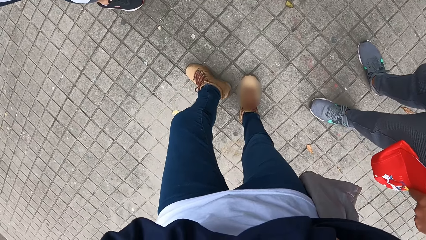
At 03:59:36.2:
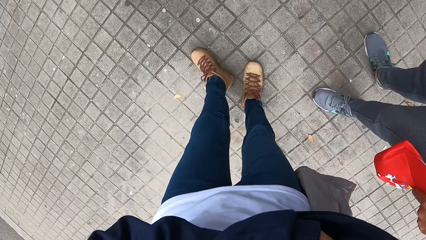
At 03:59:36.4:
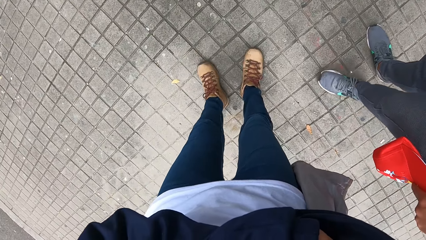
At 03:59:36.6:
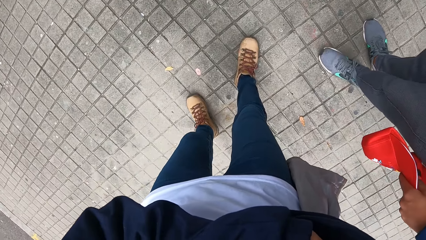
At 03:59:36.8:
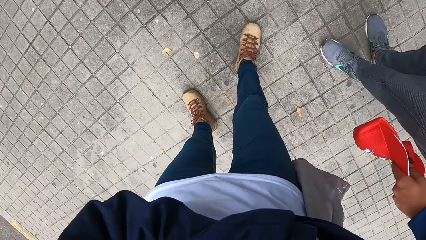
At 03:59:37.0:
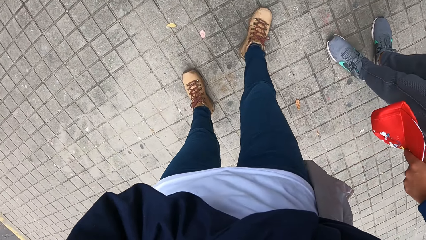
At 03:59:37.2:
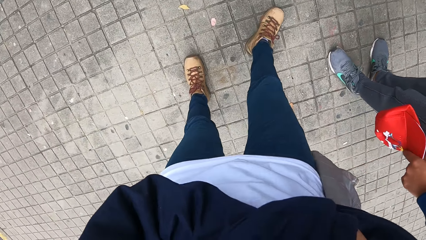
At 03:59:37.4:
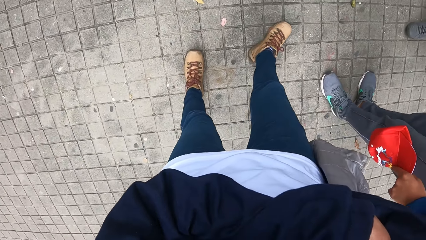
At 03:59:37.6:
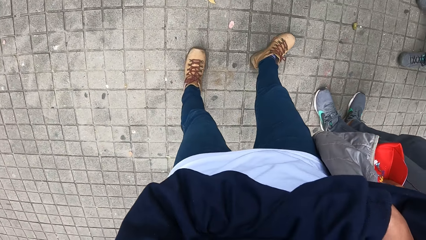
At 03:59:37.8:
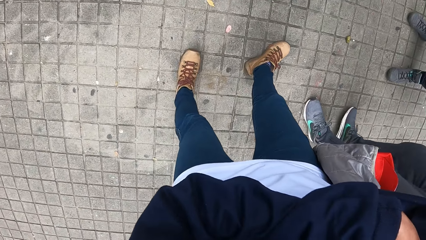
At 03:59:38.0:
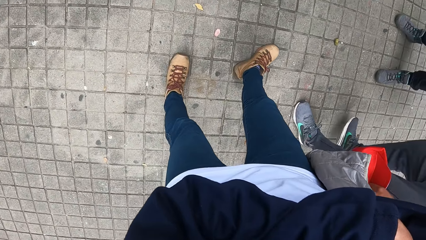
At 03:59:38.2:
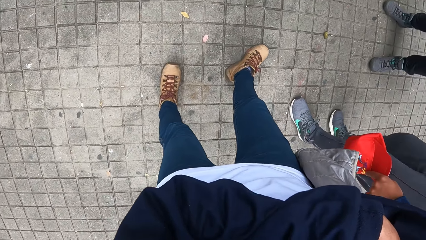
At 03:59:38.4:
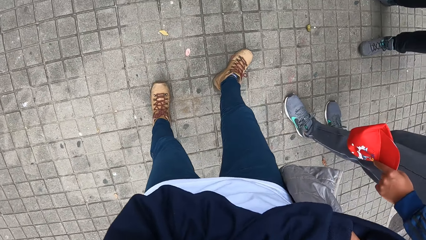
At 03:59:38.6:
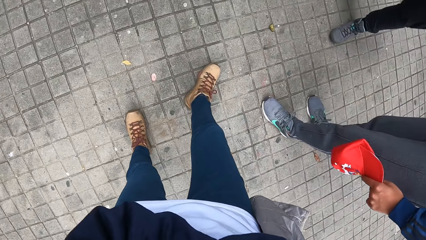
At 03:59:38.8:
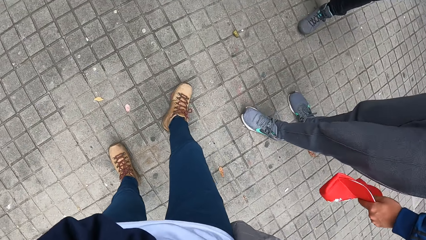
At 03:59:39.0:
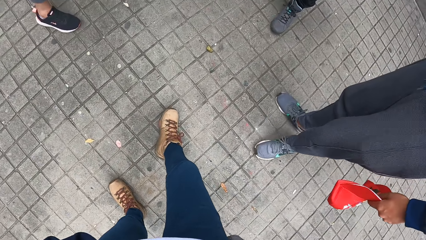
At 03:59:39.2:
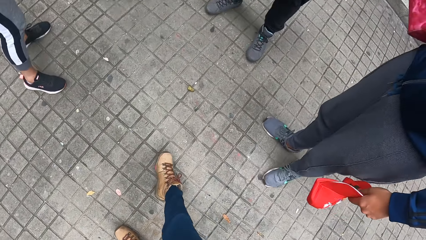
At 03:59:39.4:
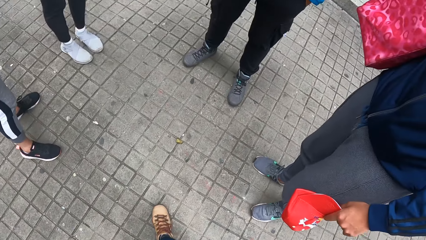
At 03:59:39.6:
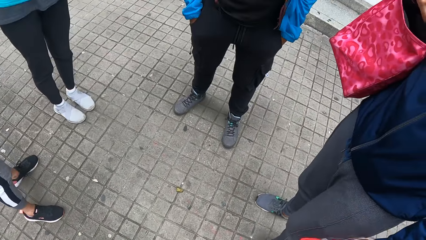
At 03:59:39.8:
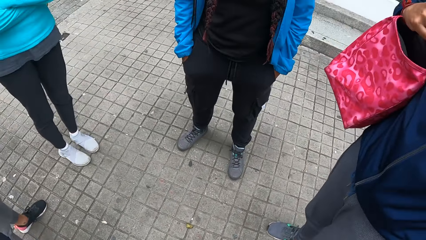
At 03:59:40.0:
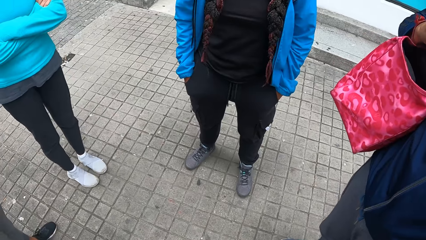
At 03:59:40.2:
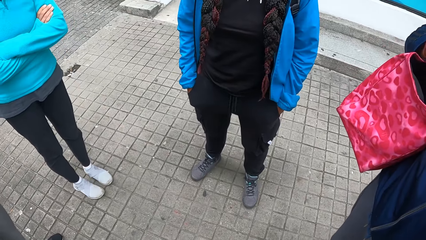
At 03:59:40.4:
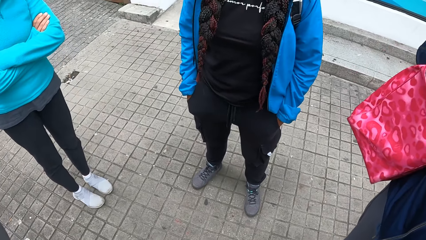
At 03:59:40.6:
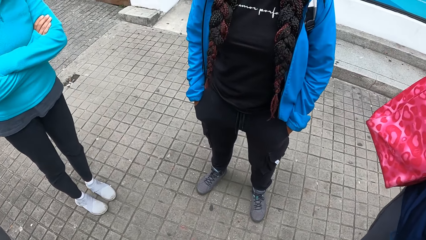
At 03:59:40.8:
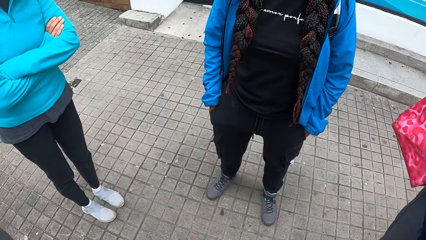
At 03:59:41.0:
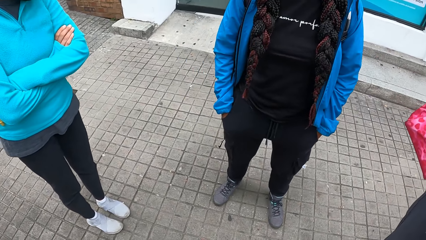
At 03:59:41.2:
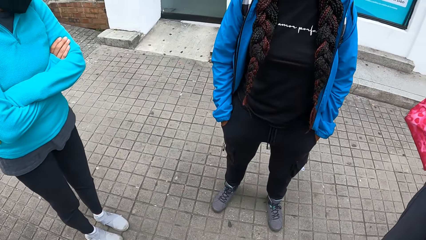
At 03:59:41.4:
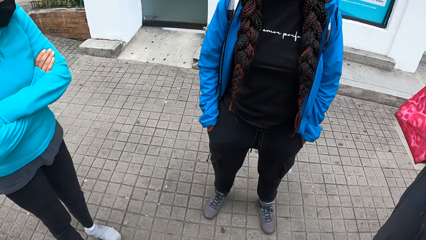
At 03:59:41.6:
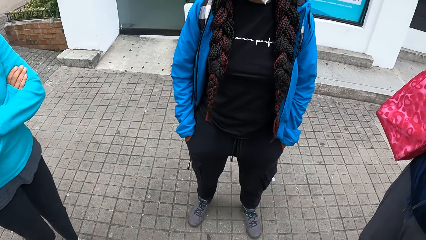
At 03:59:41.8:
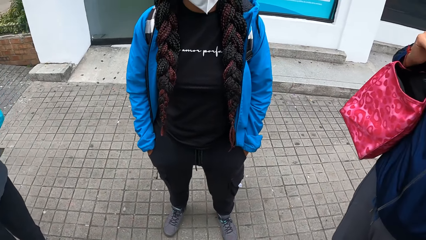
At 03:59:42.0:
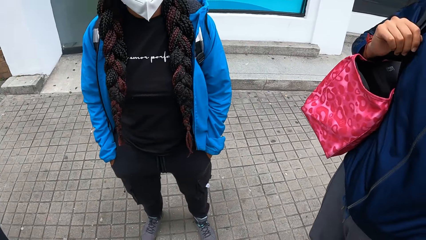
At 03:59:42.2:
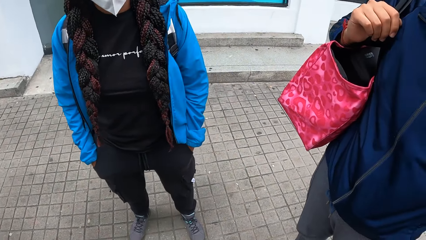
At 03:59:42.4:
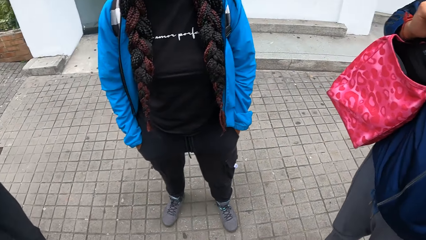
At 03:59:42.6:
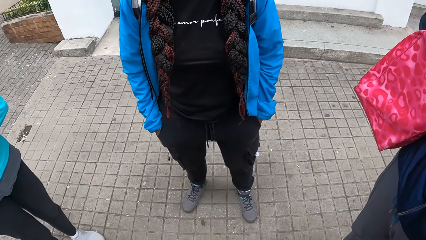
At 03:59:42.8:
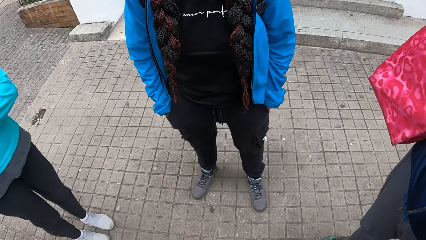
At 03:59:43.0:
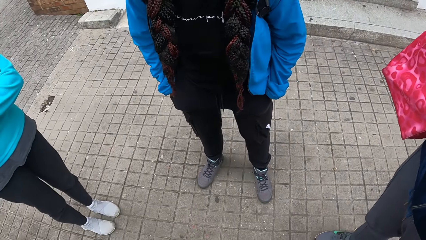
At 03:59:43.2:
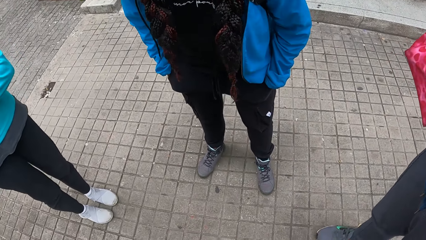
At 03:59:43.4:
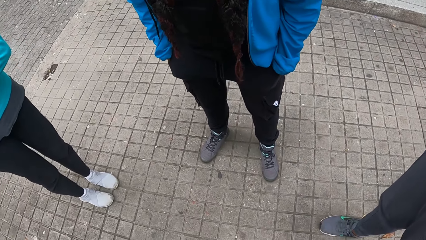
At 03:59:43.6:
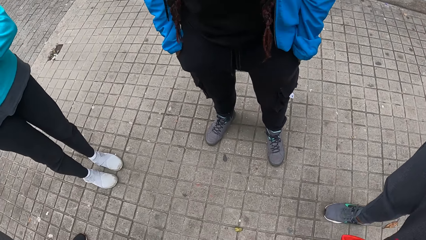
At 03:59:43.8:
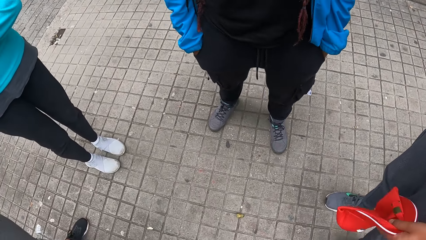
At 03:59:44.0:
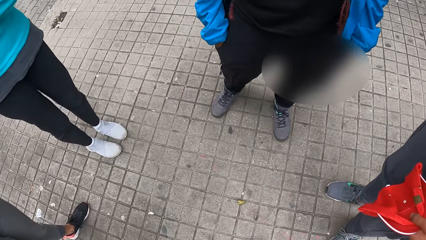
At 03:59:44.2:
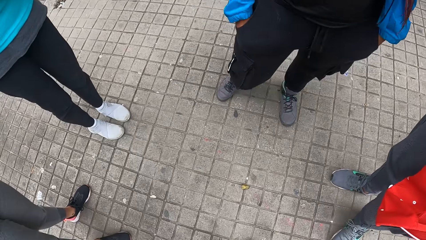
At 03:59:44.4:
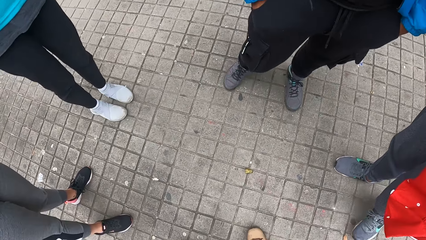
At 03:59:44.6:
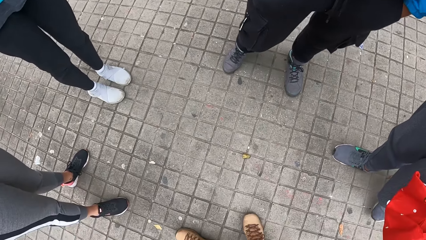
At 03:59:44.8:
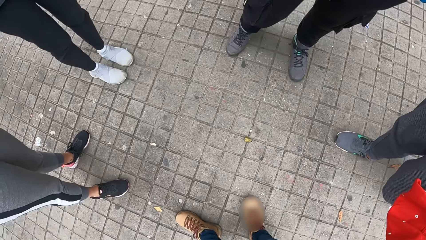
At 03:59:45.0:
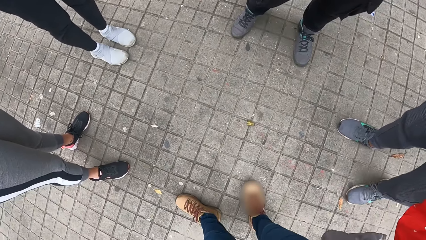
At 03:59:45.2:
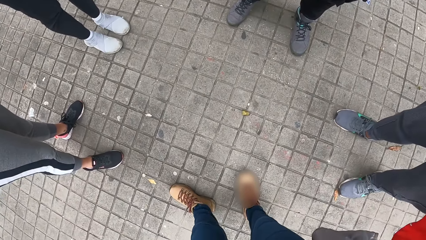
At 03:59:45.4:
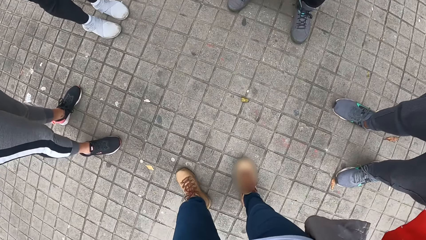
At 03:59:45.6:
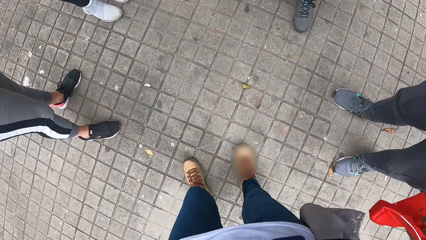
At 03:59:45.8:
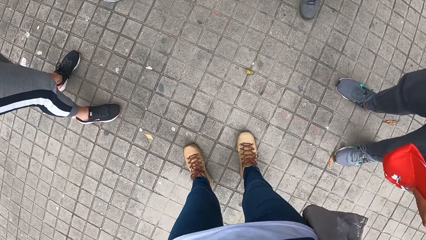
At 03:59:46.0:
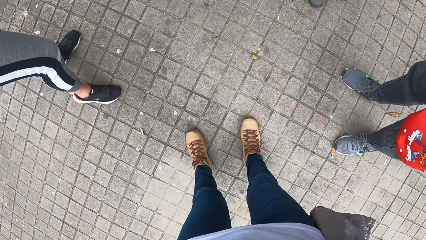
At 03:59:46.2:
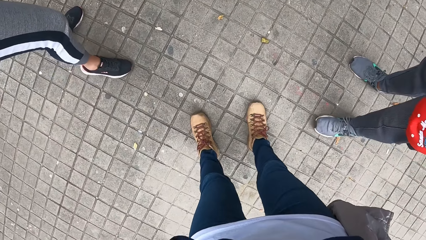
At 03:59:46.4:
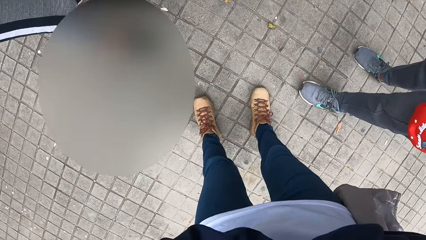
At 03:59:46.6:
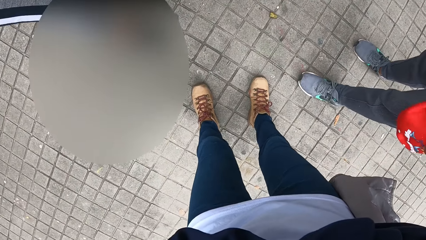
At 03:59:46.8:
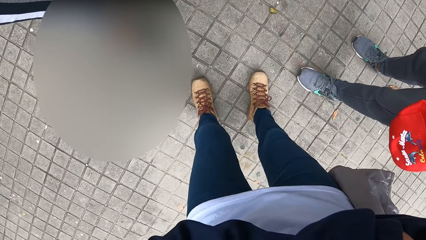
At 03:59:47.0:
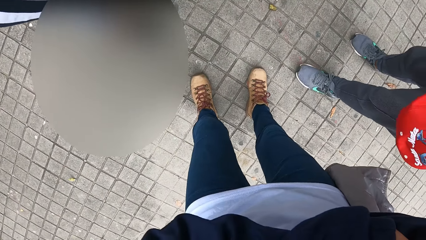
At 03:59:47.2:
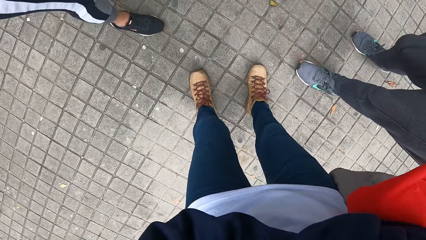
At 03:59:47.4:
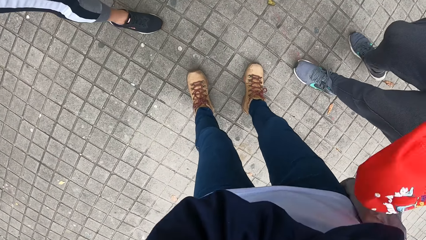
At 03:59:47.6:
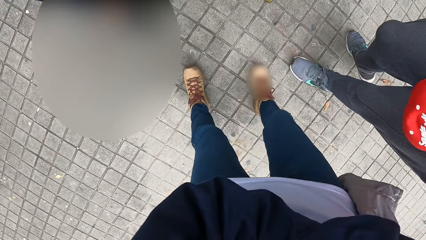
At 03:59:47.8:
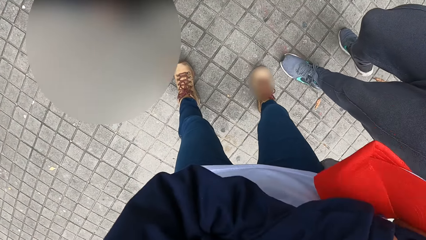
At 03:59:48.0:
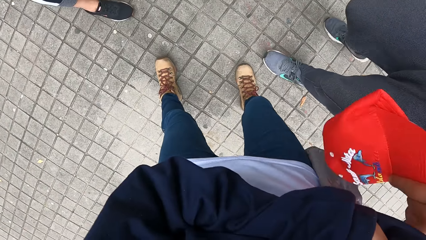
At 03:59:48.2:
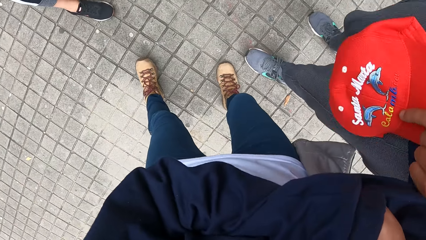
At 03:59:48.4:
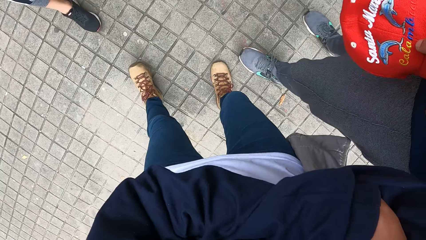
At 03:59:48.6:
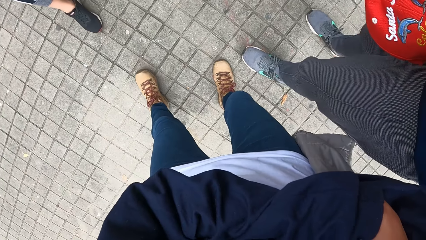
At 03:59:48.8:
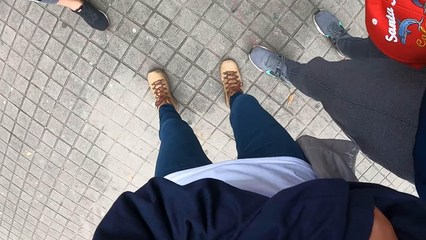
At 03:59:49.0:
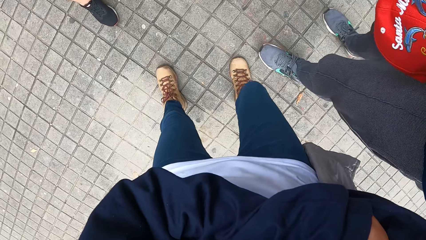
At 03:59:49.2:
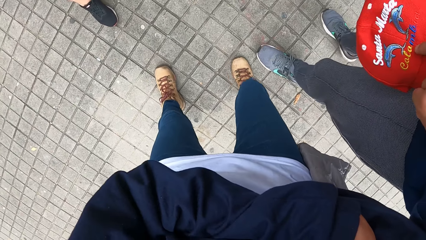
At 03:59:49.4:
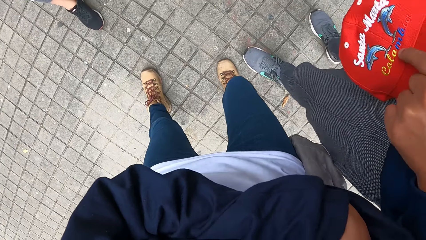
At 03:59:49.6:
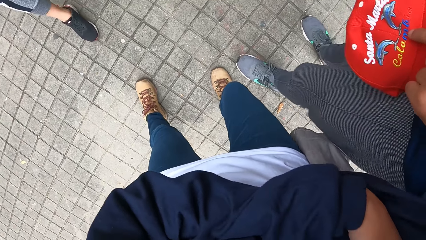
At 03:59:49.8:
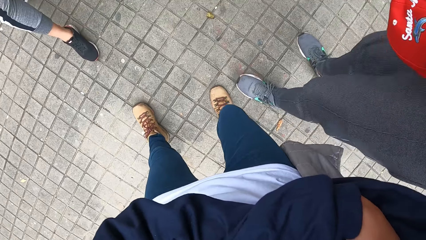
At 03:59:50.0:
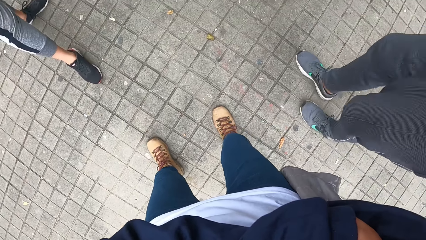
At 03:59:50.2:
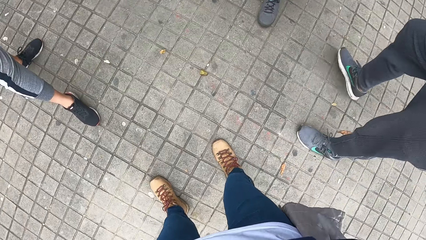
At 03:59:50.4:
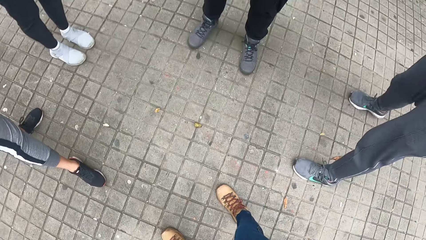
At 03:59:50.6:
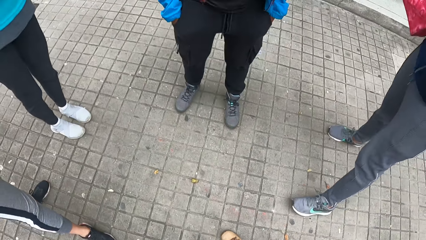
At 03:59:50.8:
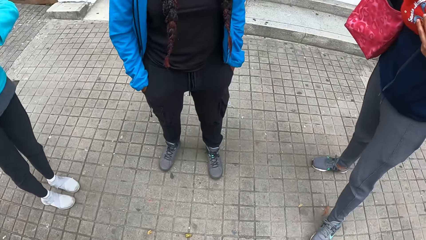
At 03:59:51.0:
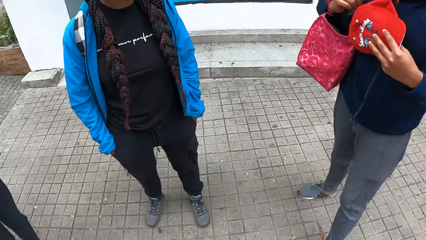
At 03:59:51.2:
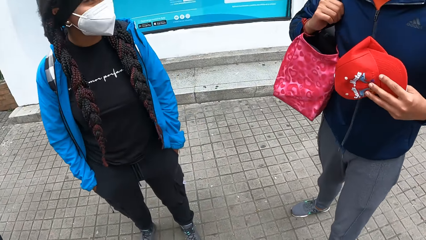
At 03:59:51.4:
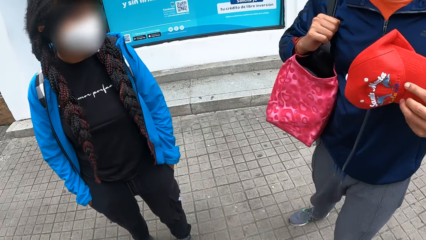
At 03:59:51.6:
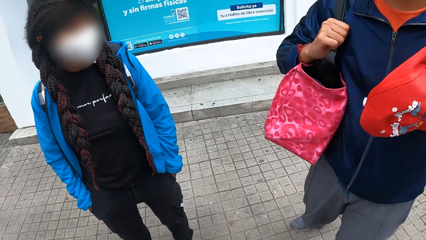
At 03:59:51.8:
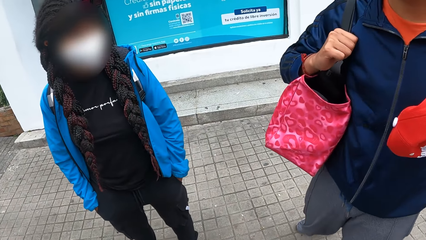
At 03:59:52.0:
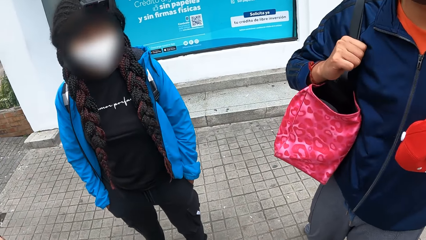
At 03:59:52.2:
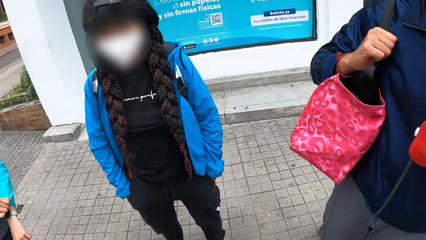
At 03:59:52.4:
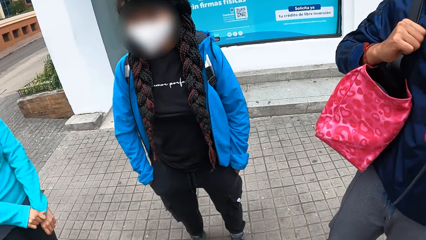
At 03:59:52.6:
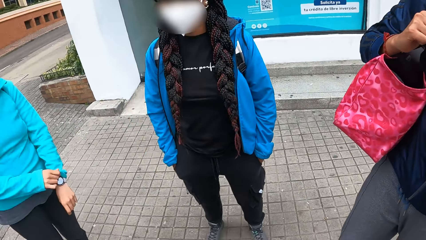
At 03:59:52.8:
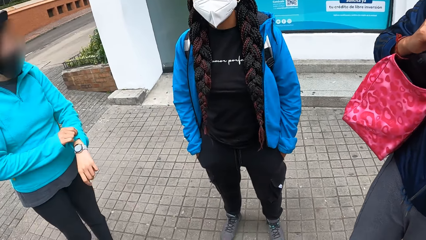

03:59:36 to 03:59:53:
The camera wearer repositions a leg. A lady repositions a leg repeatedly. The camera wearer repositions a leg. The lady repositions a leg. The camera wearer repositions legs. The lady moves around.
